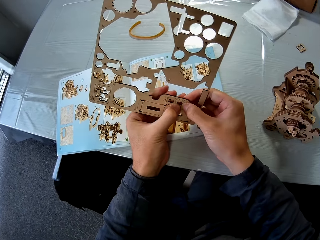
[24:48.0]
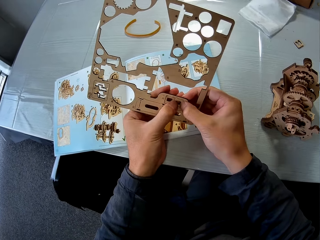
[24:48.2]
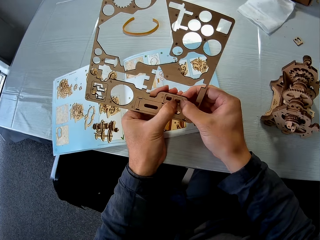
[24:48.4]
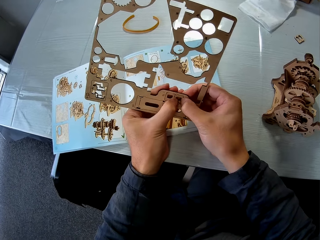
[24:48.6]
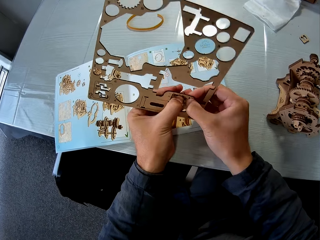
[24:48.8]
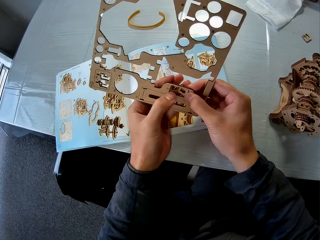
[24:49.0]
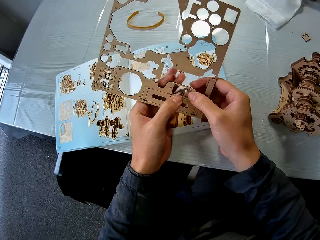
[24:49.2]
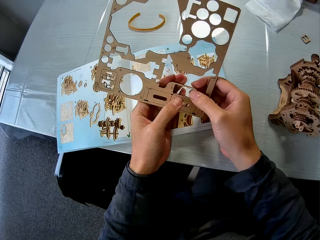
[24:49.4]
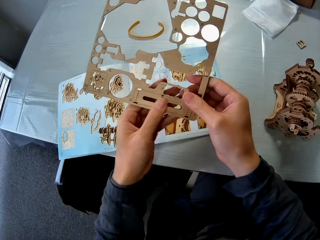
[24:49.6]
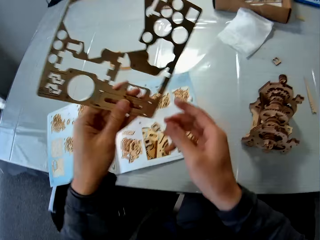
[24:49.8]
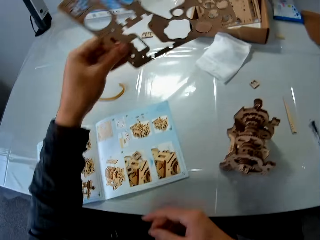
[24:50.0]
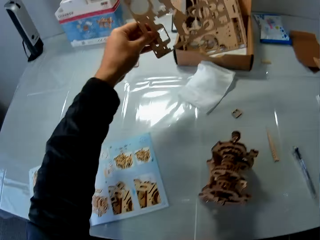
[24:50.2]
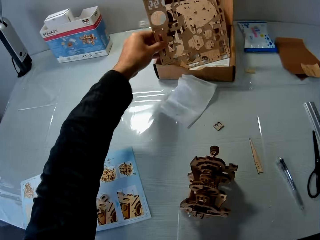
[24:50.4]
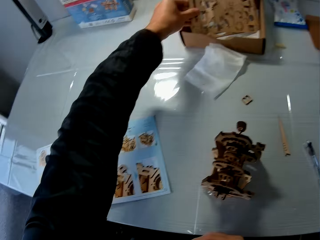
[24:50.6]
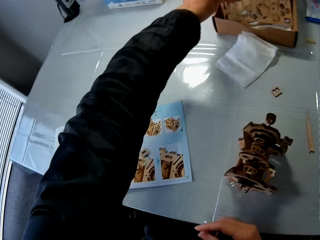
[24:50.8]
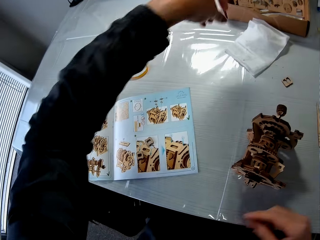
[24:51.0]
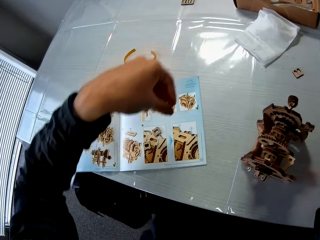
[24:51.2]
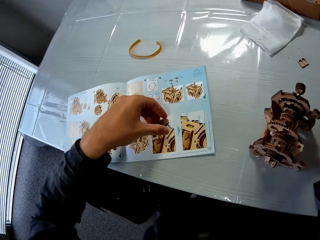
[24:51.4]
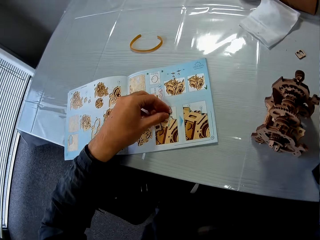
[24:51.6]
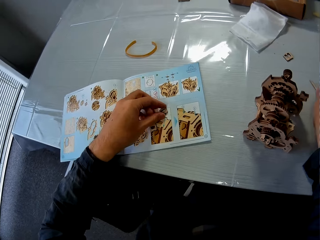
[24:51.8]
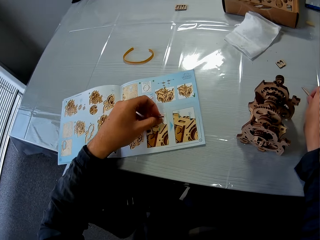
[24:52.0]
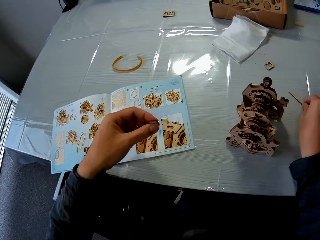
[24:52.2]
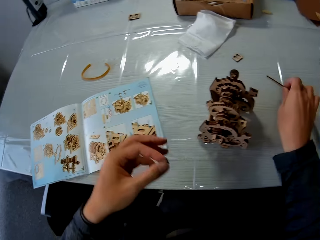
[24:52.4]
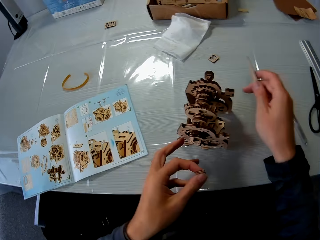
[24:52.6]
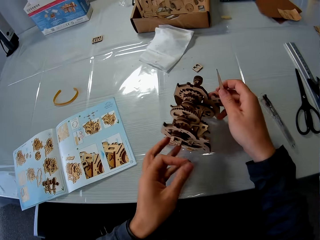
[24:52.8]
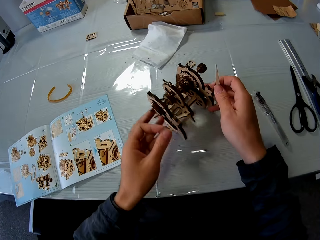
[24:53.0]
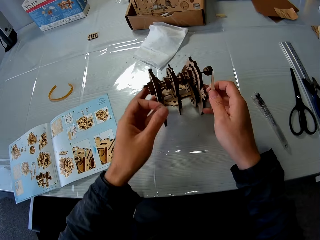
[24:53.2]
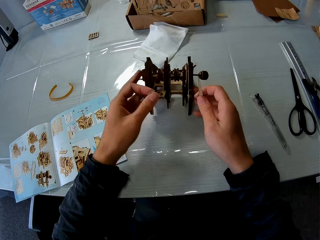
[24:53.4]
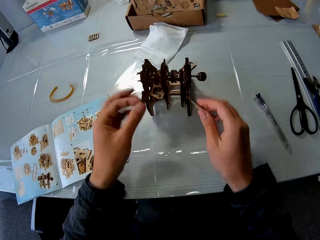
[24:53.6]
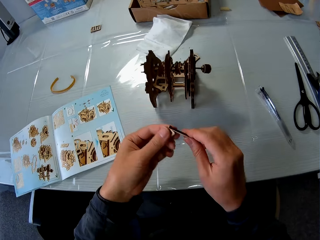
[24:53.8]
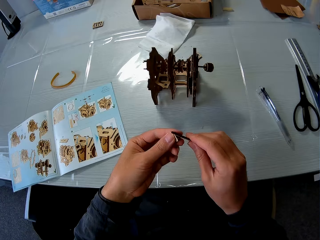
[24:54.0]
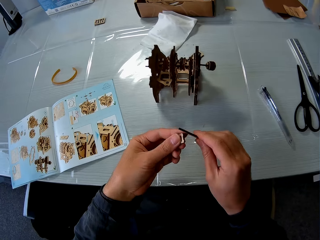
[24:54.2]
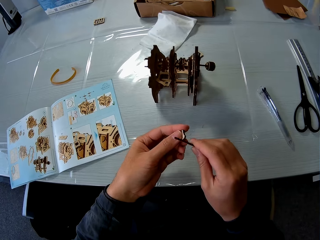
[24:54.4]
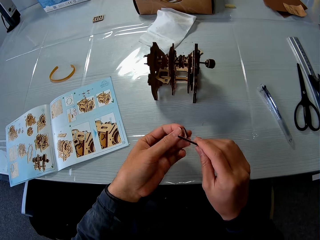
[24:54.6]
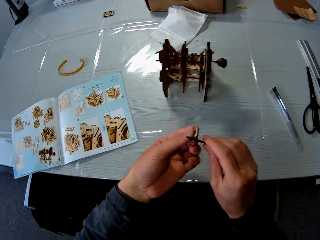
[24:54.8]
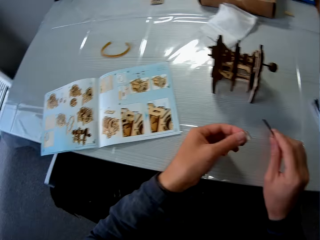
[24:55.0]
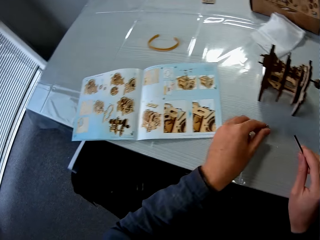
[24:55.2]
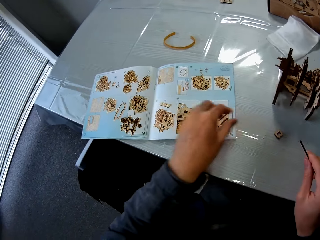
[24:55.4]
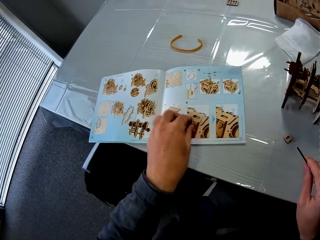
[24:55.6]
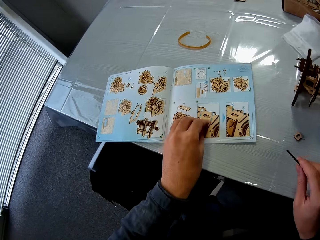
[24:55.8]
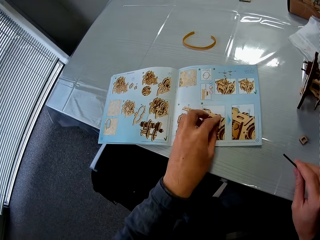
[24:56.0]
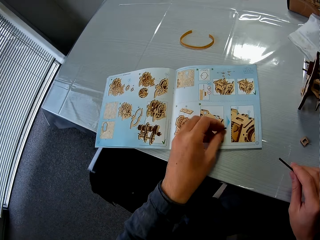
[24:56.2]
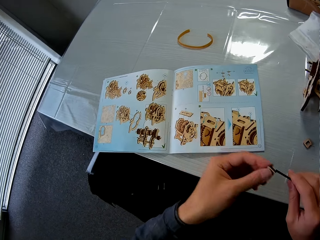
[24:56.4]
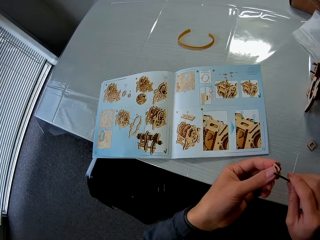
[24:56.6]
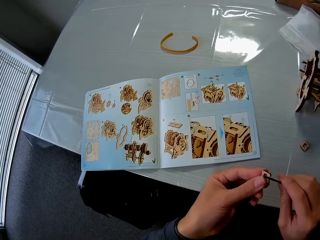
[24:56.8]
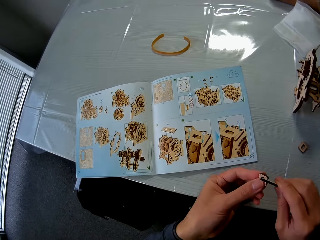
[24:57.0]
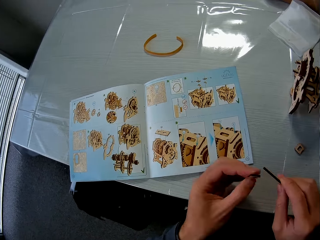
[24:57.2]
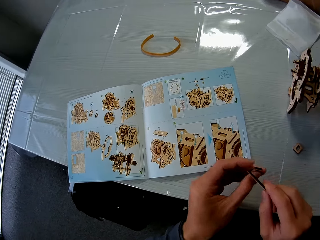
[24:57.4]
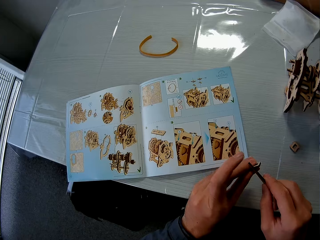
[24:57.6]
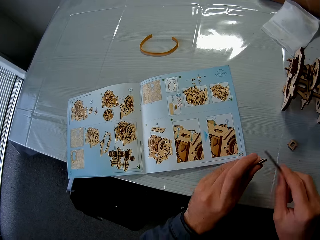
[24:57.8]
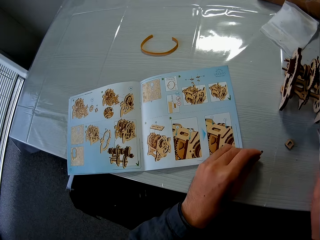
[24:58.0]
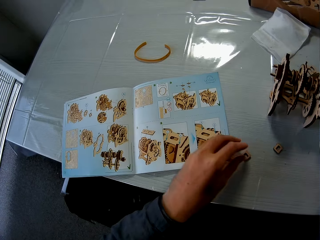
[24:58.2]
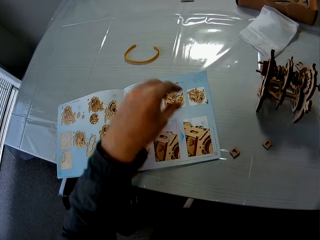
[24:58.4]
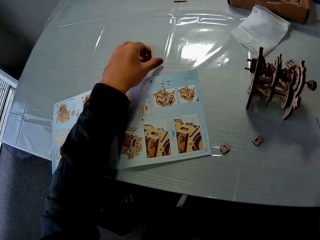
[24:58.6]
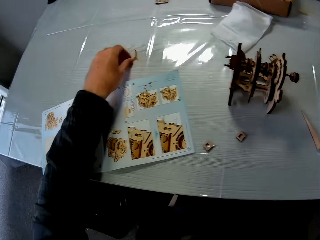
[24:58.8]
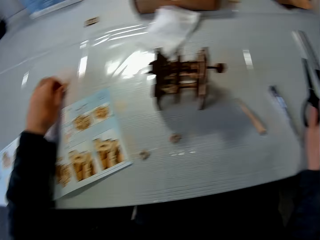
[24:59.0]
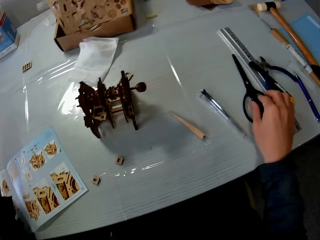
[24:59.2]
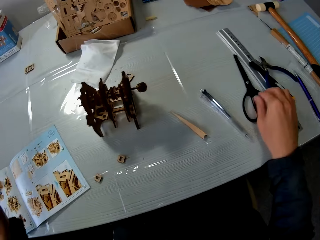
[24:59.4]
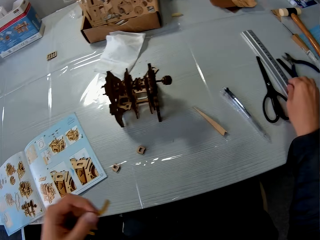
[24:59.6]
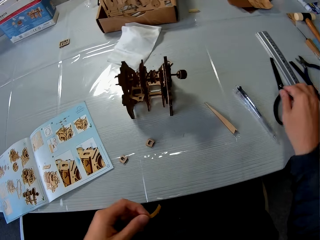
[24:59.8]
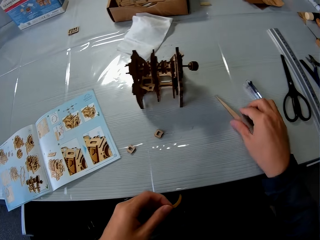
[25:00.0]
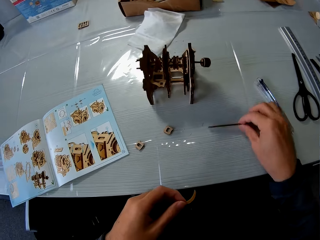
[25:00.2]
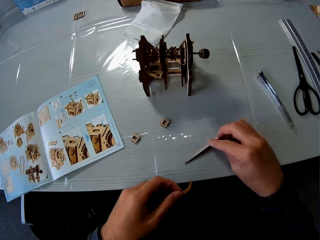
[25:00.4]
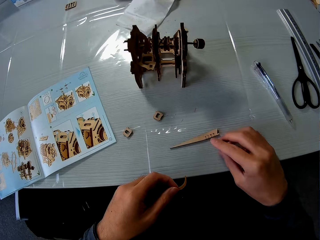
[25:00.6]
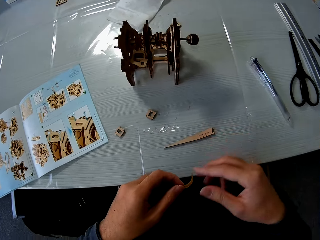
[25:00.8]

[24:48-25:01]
The camera wearer breaks part of the laser craft board. They return the laser craft board to the box. They pick the piece of paperwork from the table. They adjust the constructed paperwork on the table. They scratch part of the laser craft board. They drop the piece of paperwork on the table. They pick a piece of paperwork from the table. They smoothen the paperwork with a plastic. They scratch part of the laser craft board. They drop the piece of paperwork on the table. They pick the craft material. They adjust items on the table.
